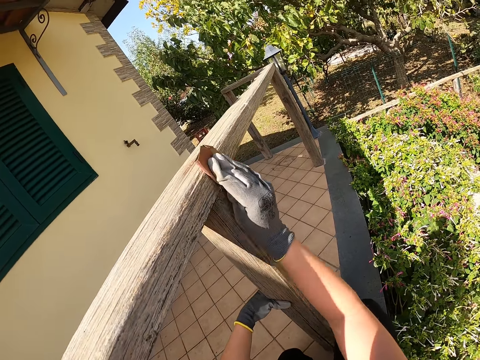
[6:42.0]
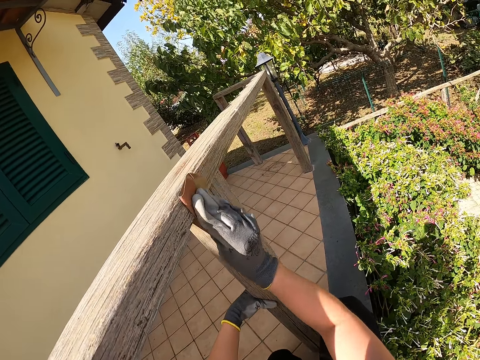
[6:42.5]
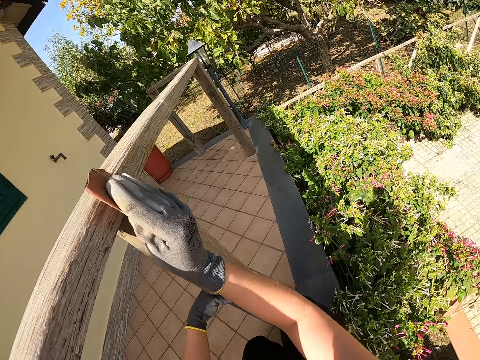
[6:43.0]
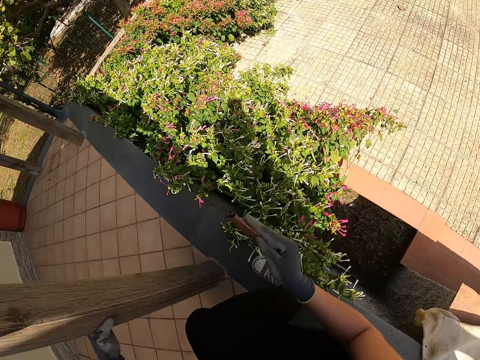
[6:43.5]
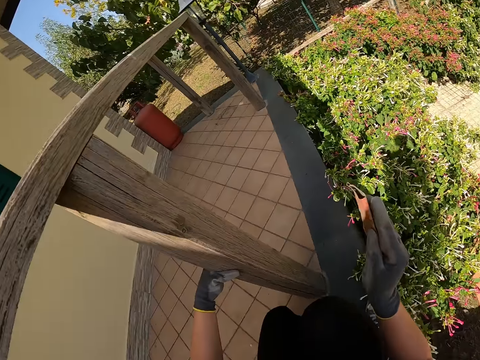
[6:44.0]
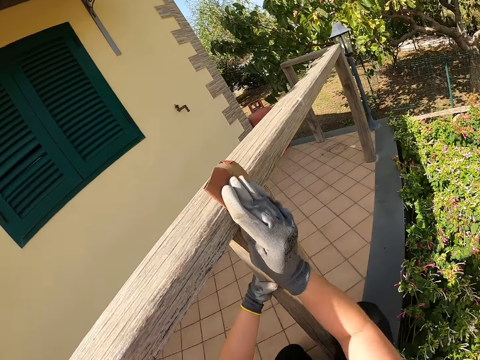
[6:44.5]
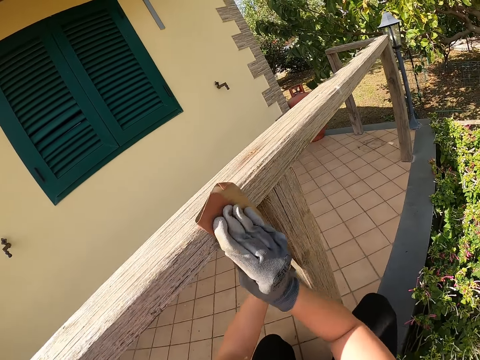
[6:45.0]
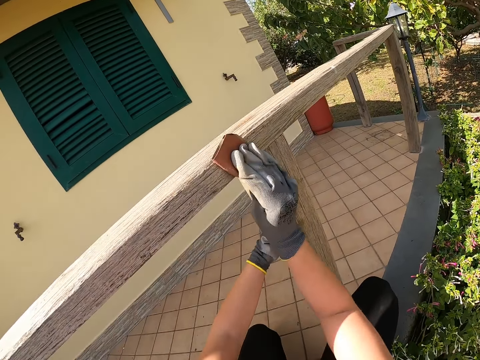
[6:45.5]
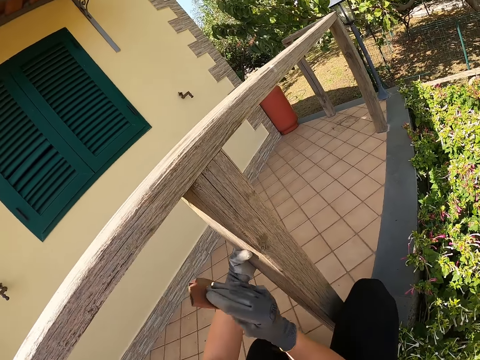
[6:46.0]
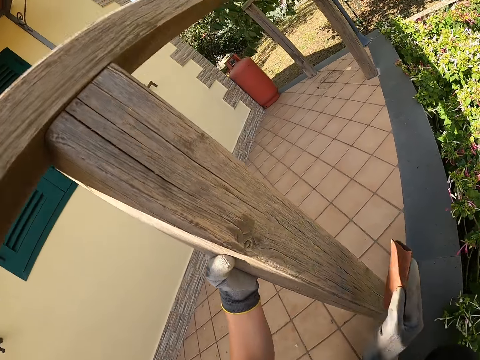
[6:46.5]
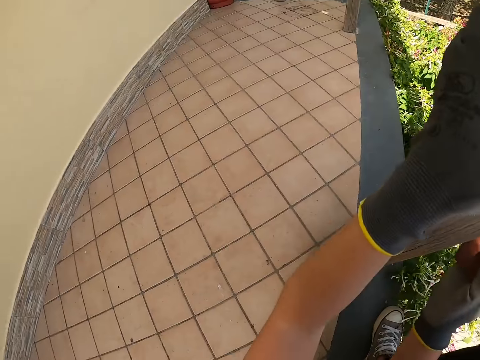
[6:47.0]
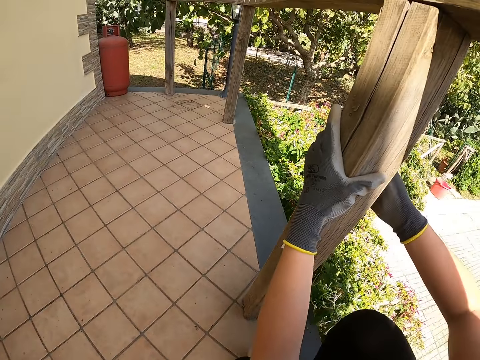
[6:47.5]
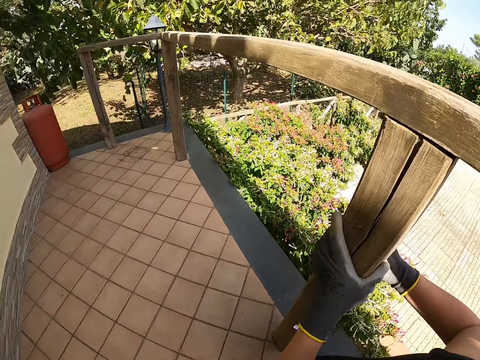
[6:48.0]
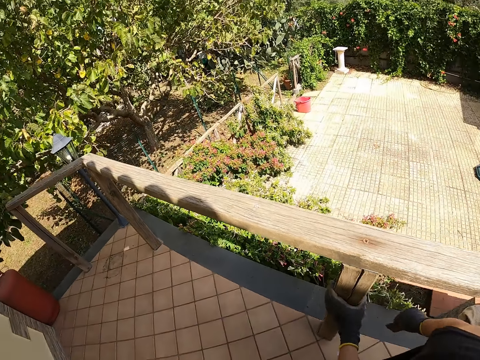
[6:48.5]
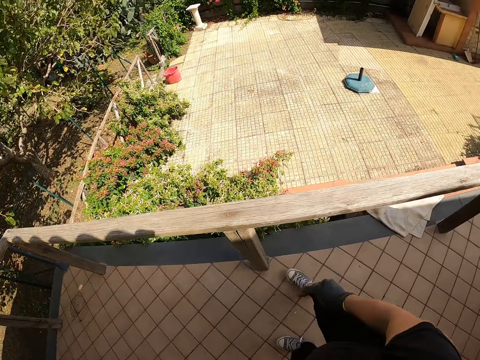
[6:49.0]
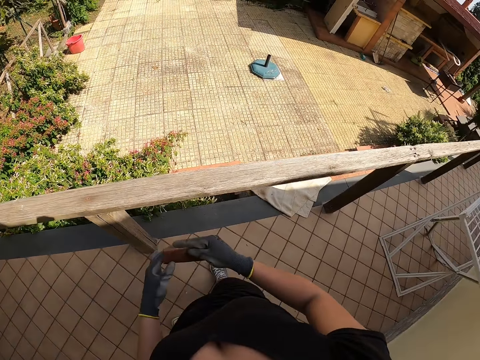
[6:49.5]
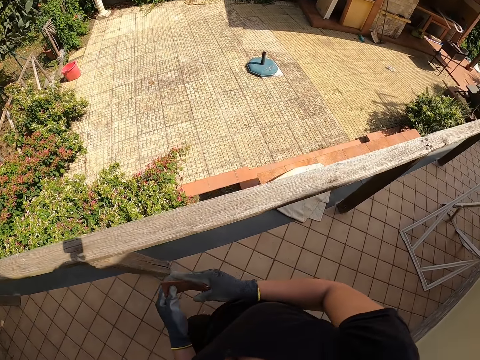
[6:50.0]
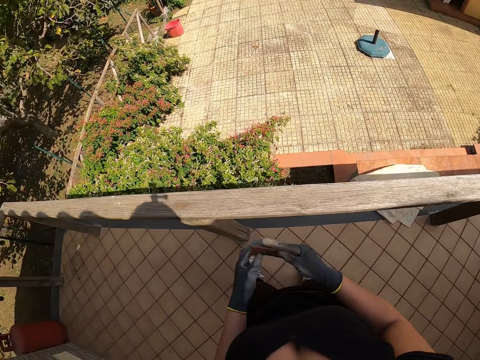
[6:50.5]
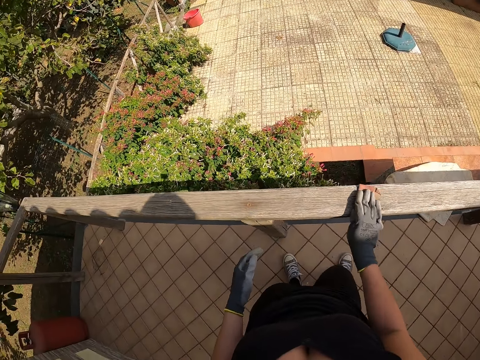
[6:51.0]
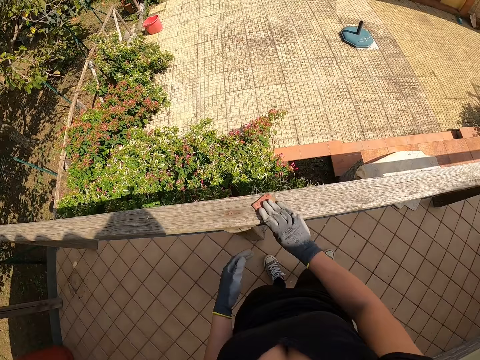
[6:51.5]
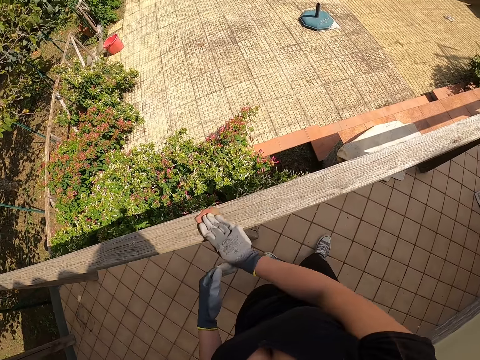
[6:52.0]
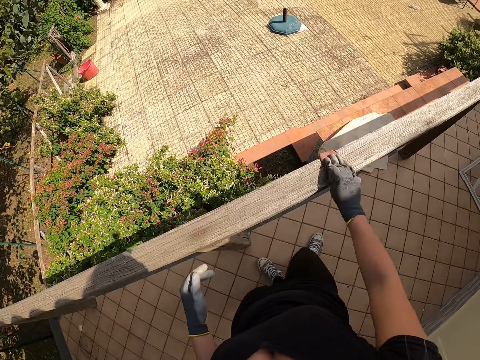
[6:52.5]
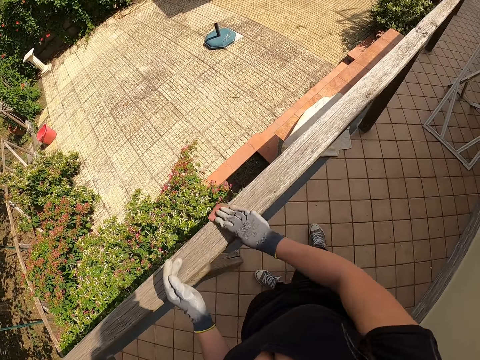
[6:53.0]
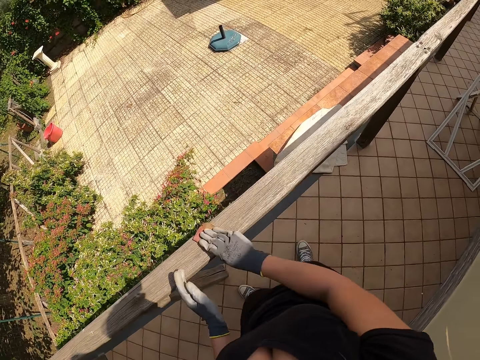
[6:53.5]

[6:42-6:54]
The camera wearer smooths the wooden fence with sandpaper. They stand upright. They fold the sandpaper with both hands. They adjust the sandpaper. They smooth the wooden fence with the sandpaper.

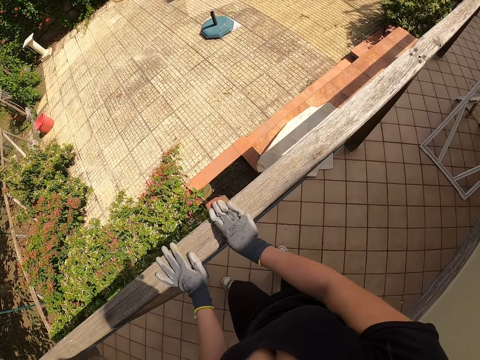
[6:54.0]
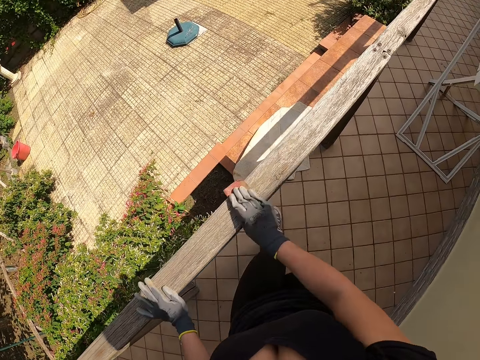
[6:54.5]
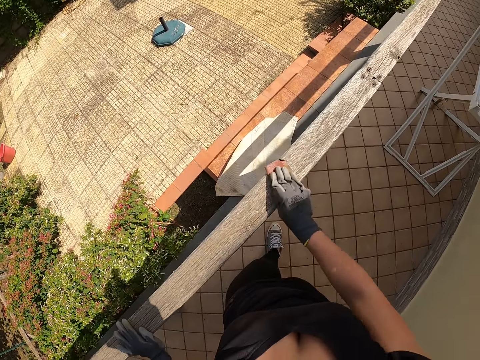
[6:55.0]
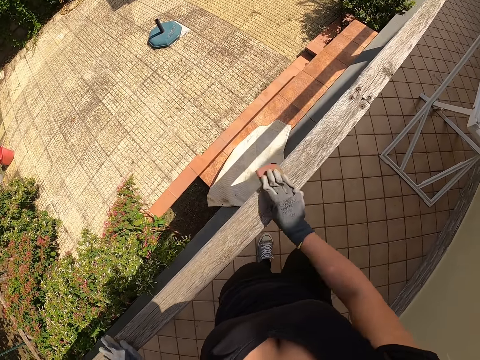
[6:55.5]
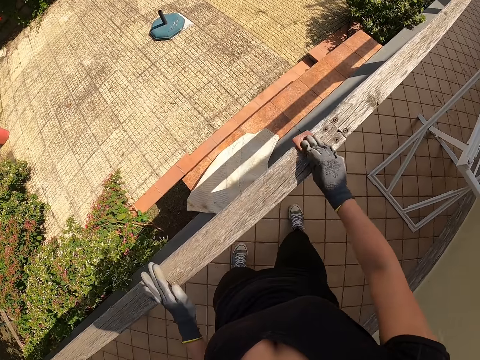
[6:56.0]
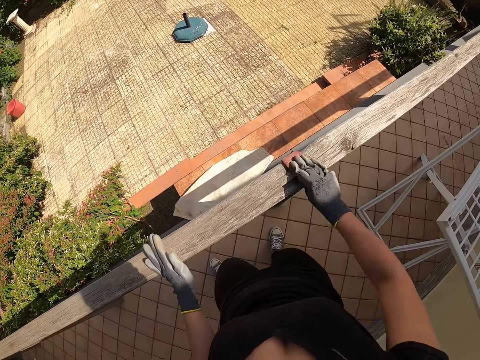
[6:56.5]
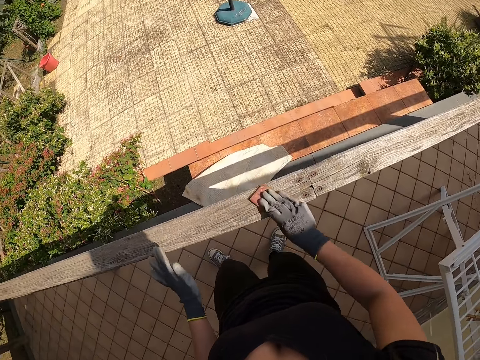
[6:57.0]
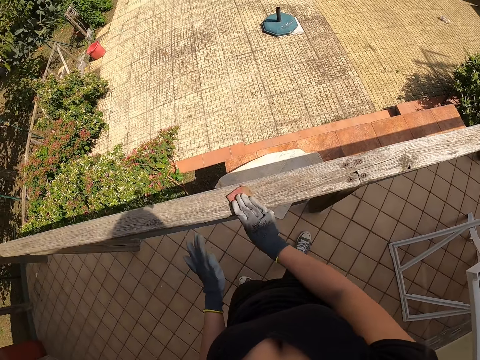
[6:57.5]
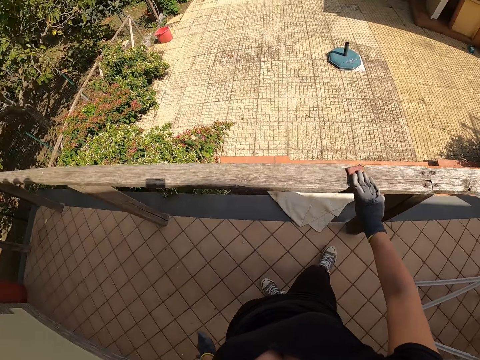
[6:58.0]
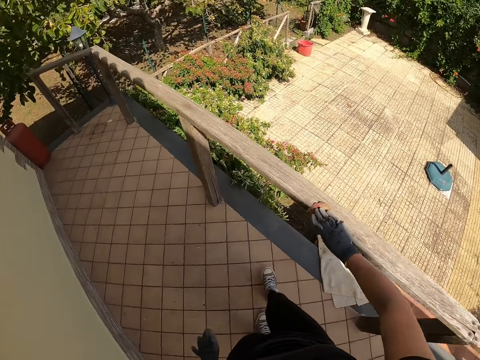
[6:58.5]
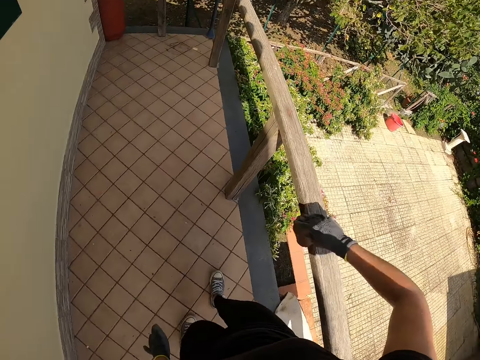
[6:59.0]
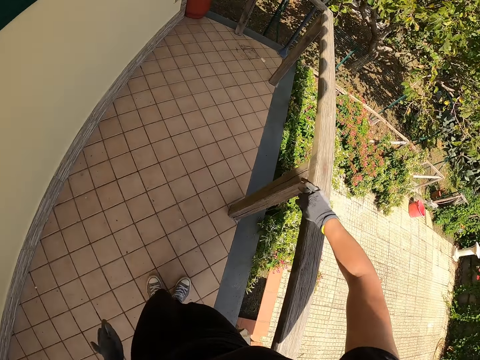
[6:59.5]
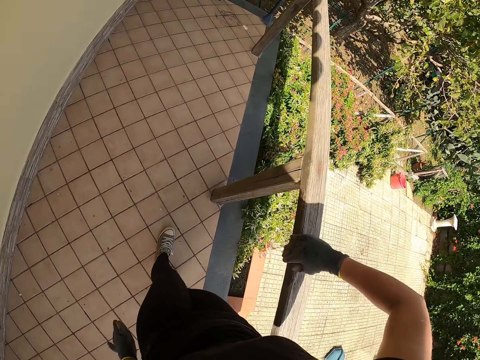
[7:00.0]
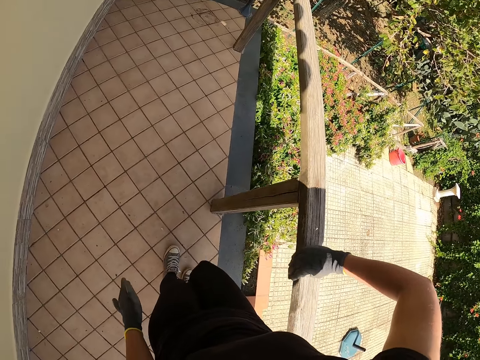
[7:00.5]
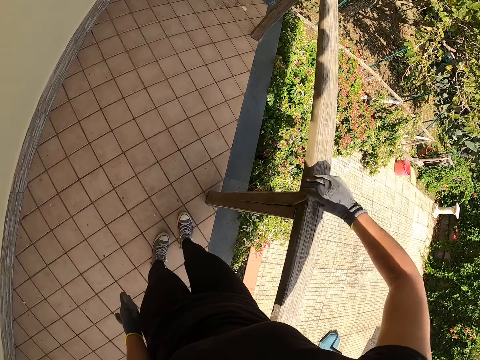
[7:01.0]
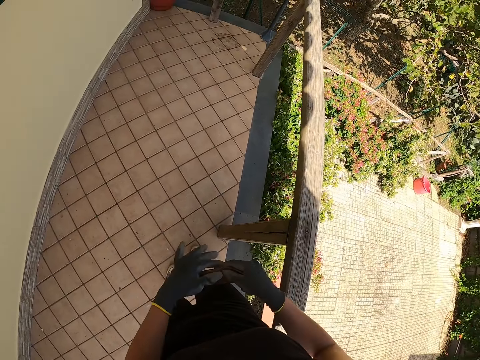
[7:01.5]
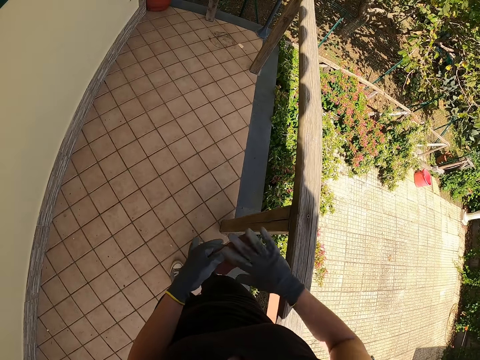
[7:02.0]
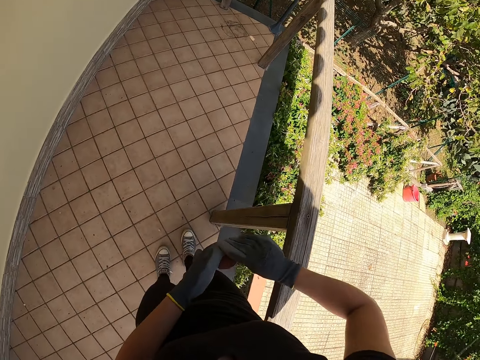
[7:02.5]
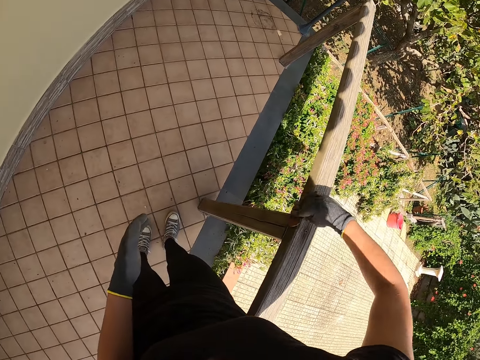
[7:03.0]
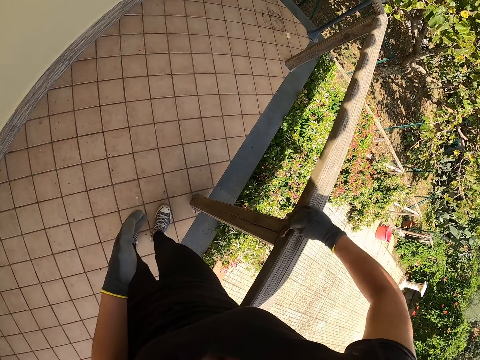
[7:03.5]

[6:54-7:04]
The camera wearer walks along the fence. They turn the sandpaper with both hands. They adjust the sandpaper. They smooth the wooden fence with the sandpaper.
